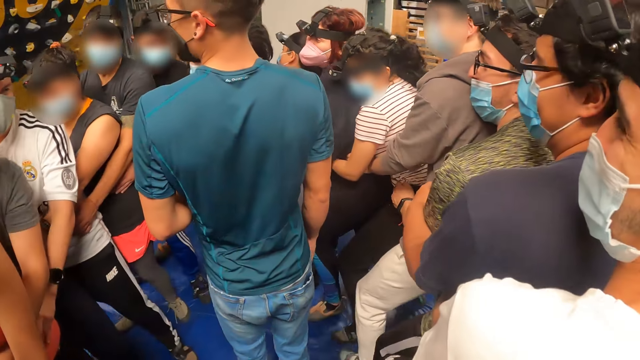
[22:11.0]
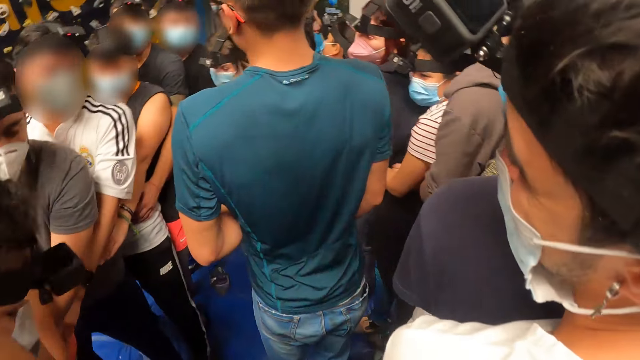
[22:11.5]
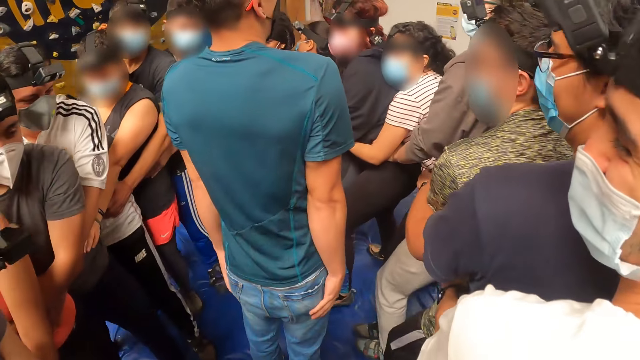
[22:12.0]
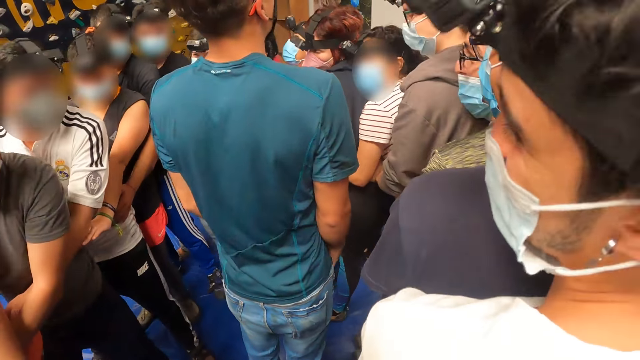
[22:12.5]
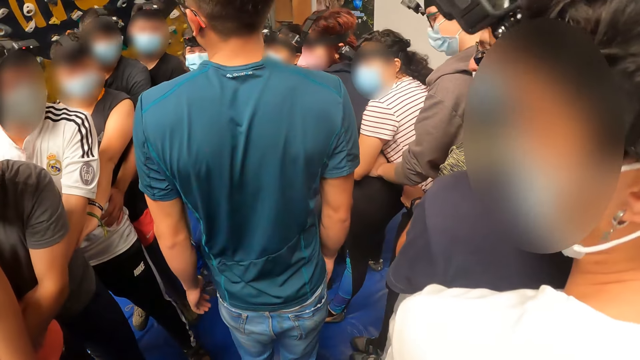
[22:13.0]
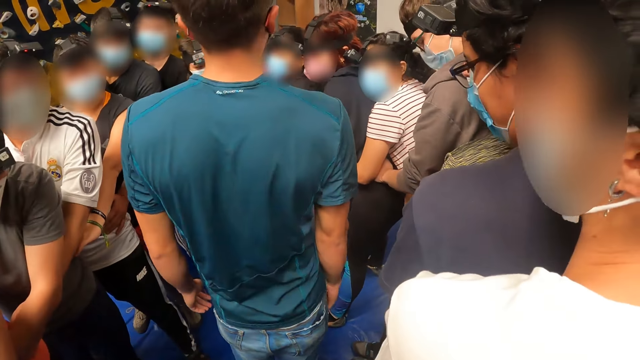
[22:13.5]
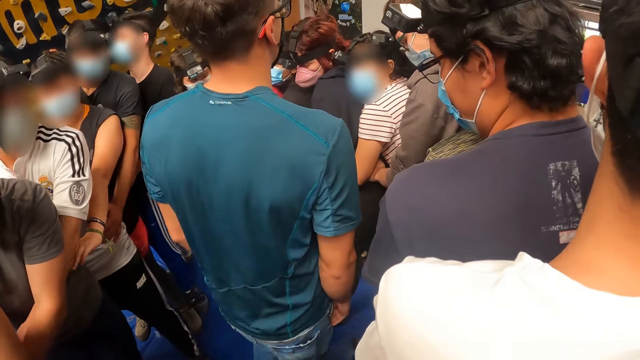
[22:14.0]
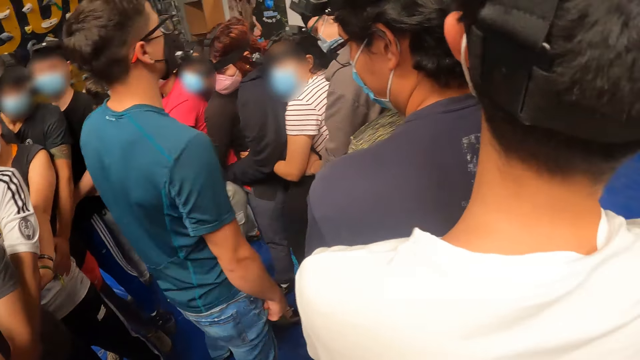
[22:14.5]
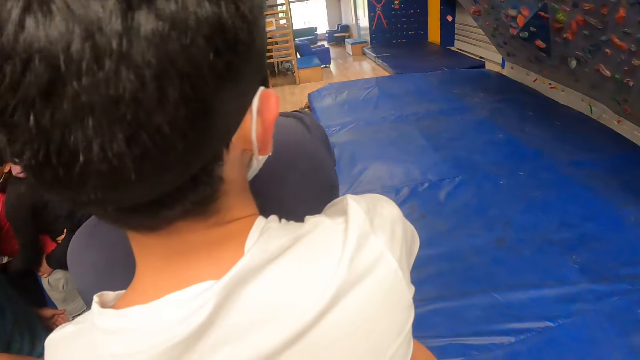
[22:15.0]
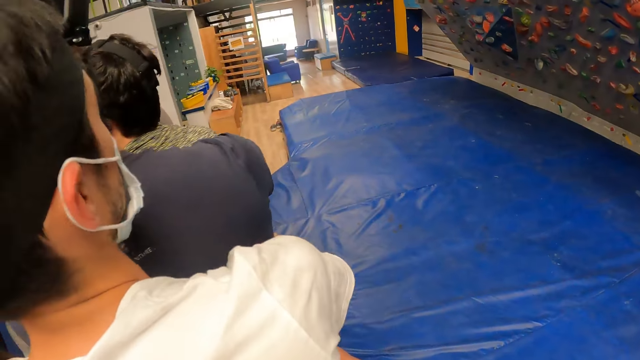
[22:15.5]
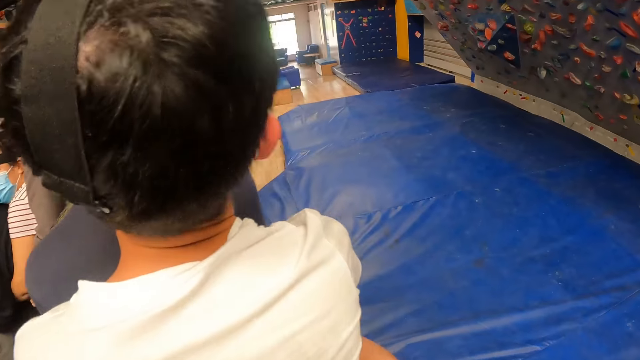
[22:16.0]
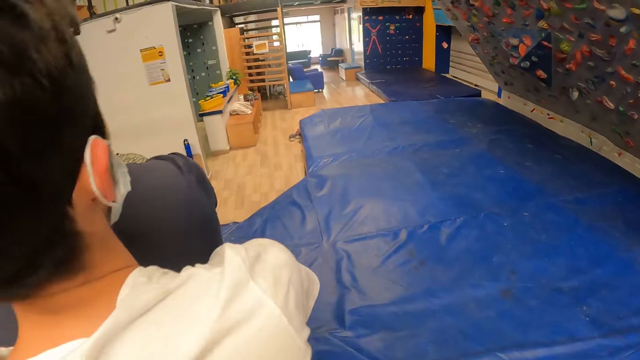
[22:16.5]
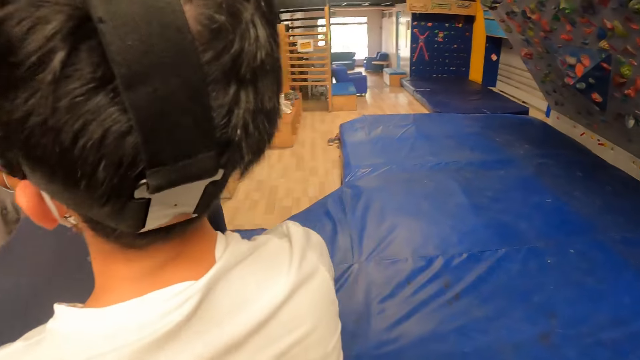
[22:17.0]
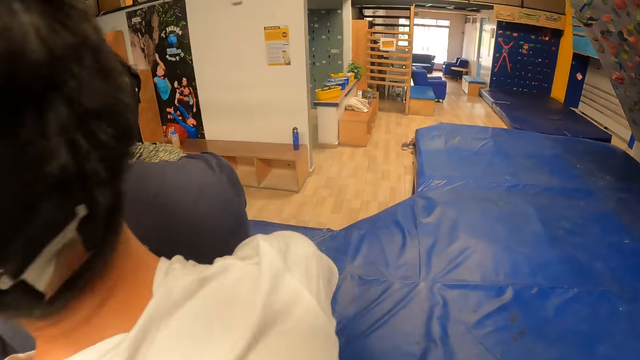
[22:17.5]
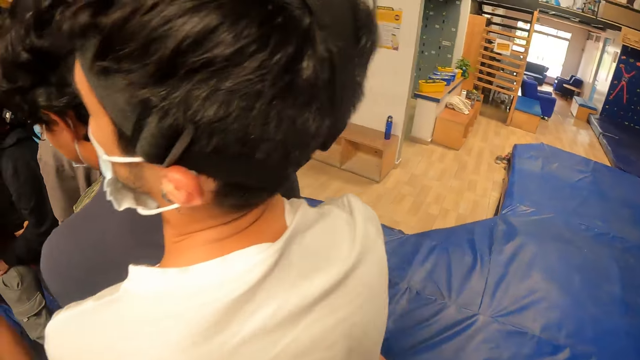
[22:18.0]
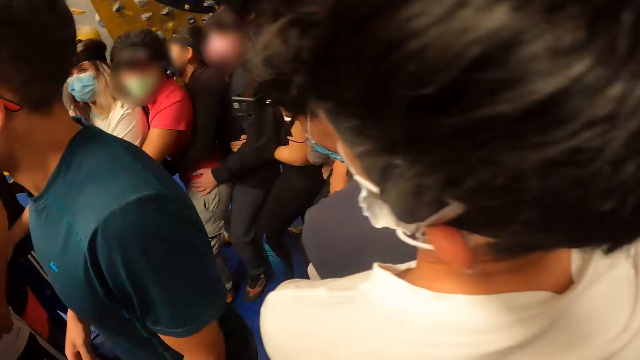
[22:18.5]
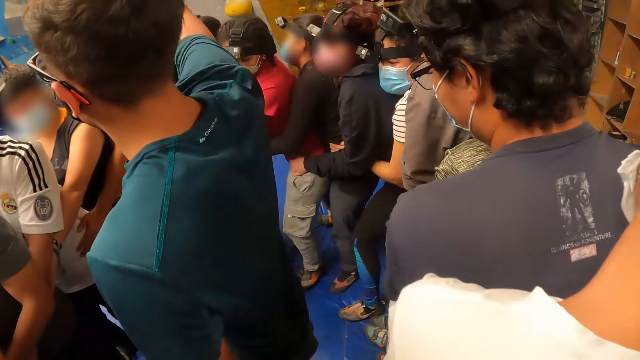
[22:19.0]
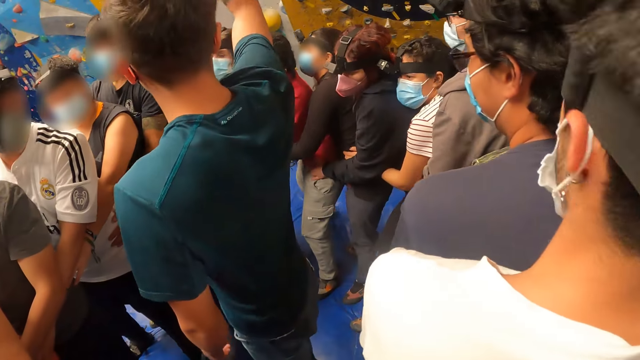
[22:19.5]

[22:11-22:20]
The camera wearer stops. They look around. They walk around.

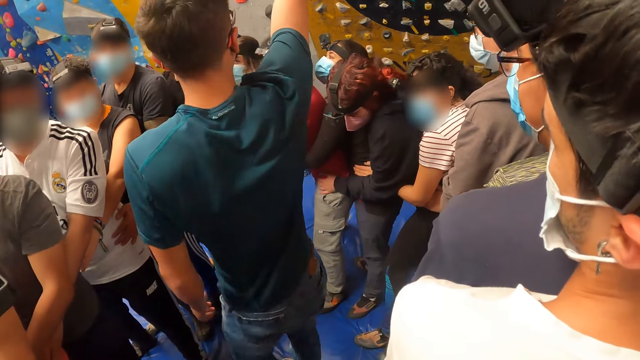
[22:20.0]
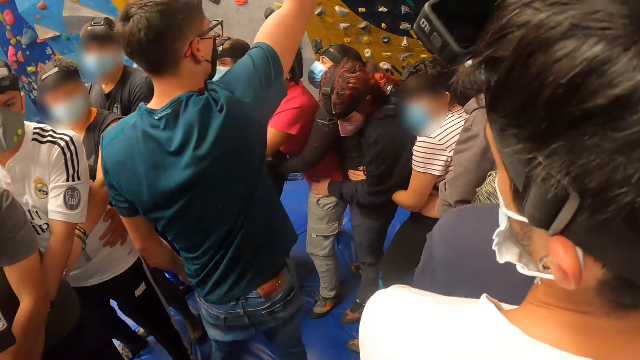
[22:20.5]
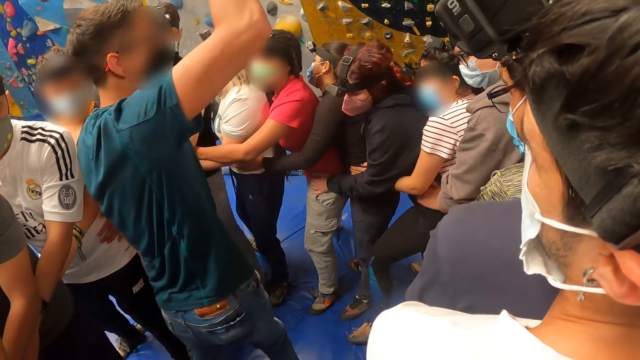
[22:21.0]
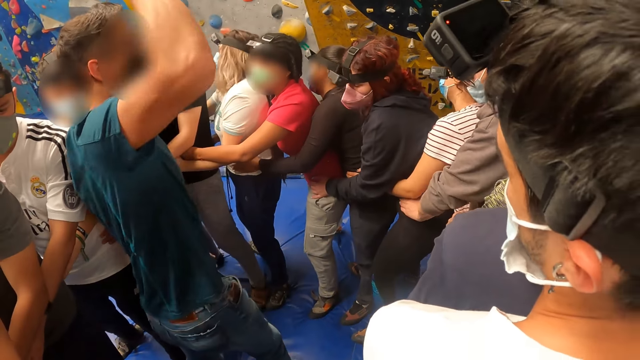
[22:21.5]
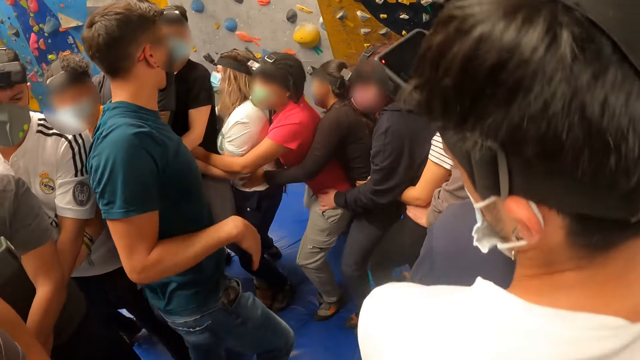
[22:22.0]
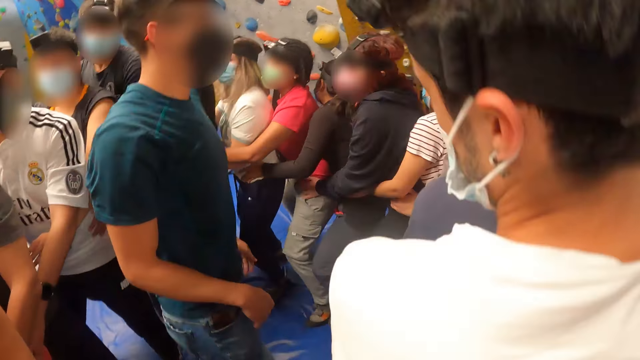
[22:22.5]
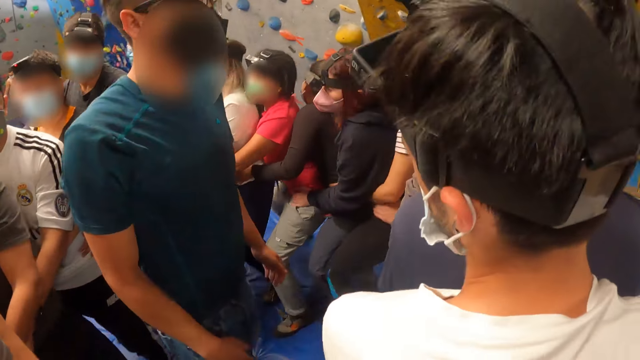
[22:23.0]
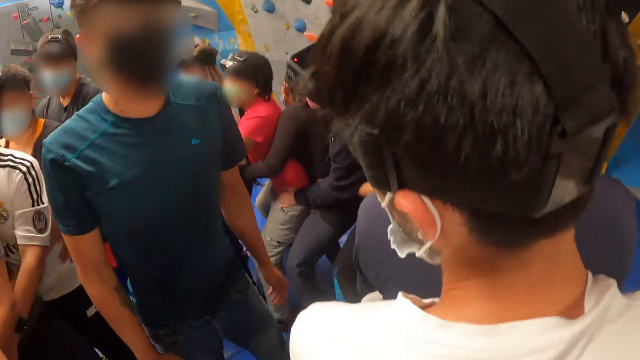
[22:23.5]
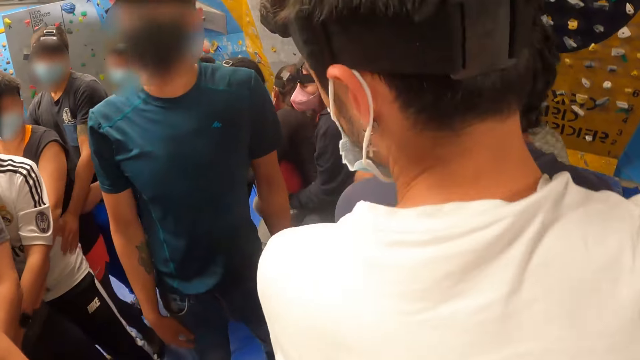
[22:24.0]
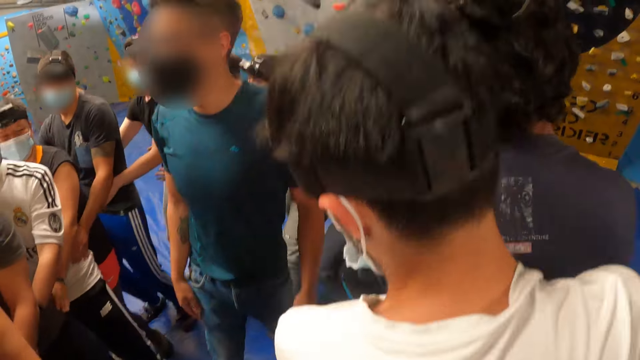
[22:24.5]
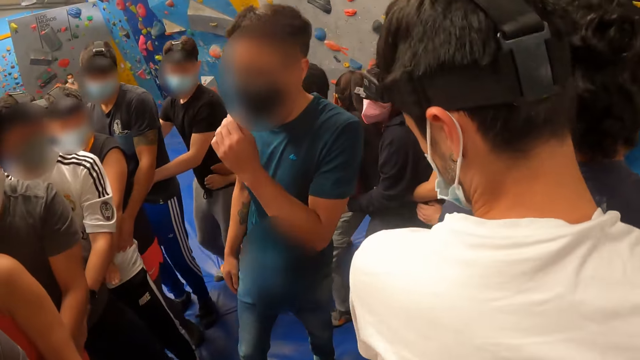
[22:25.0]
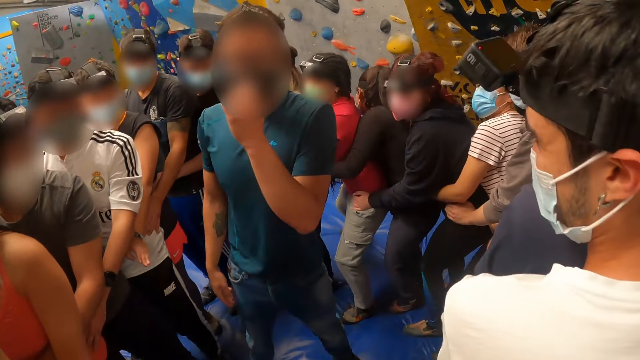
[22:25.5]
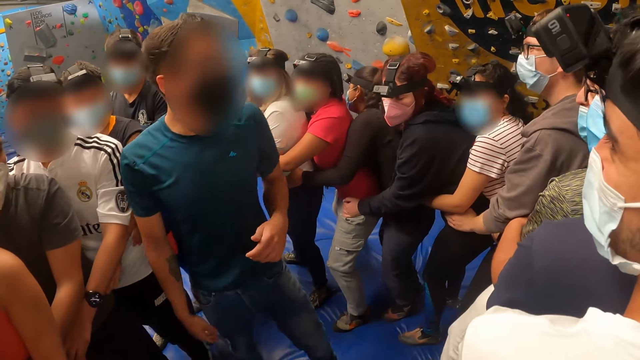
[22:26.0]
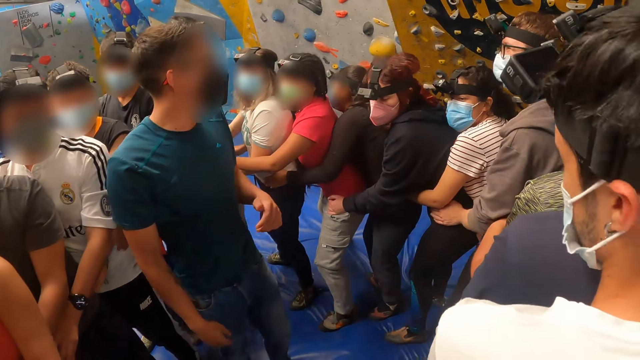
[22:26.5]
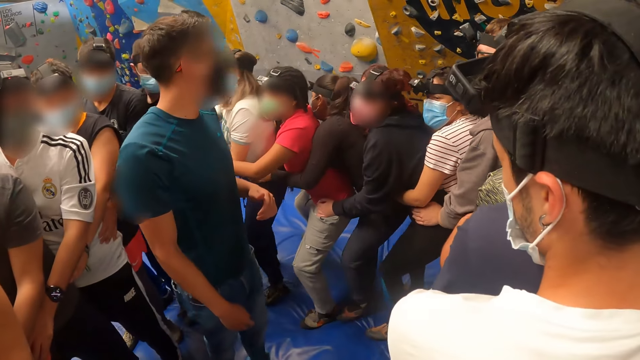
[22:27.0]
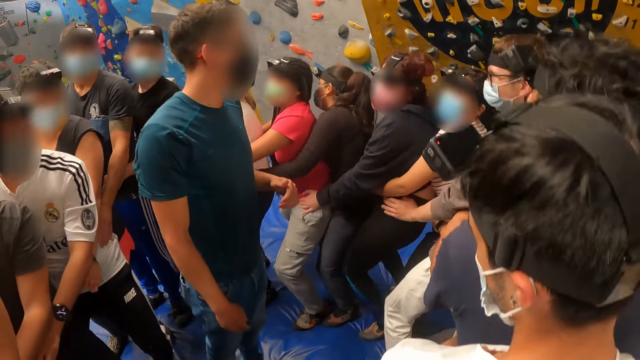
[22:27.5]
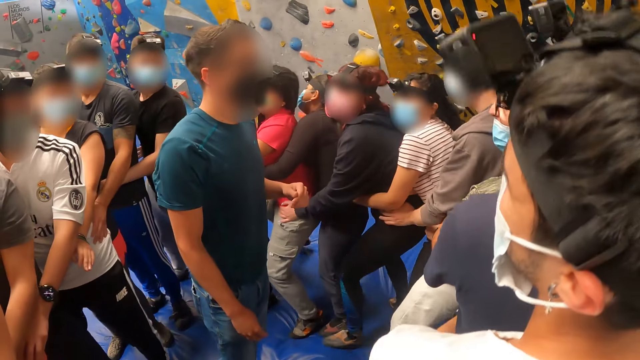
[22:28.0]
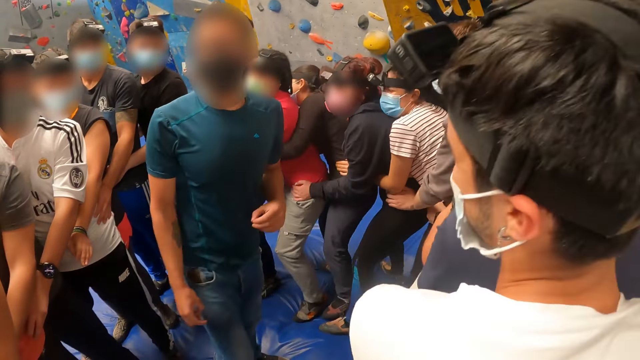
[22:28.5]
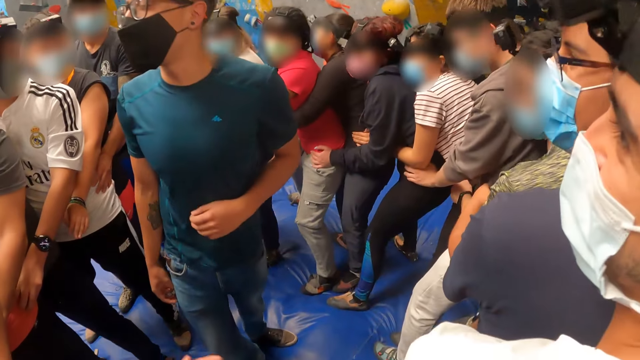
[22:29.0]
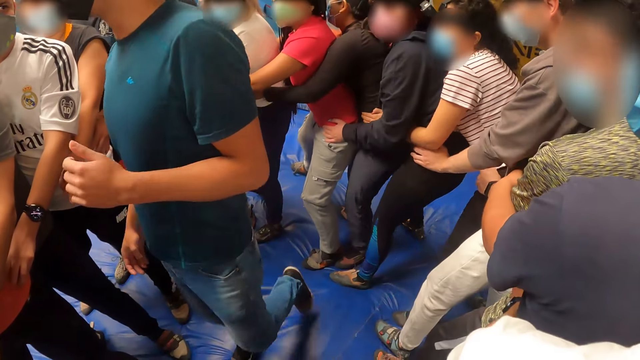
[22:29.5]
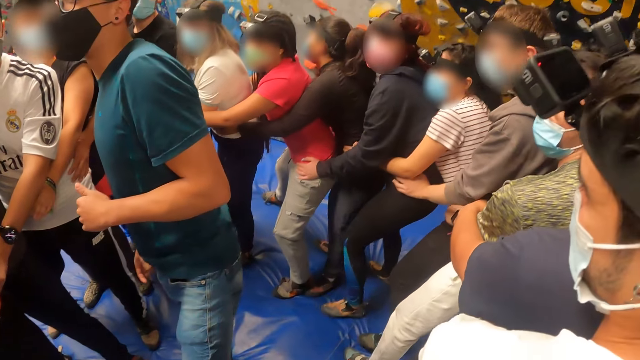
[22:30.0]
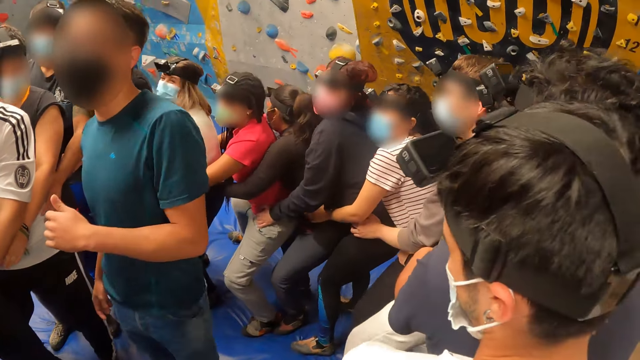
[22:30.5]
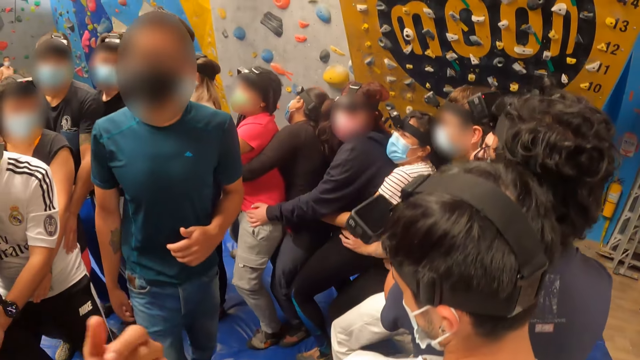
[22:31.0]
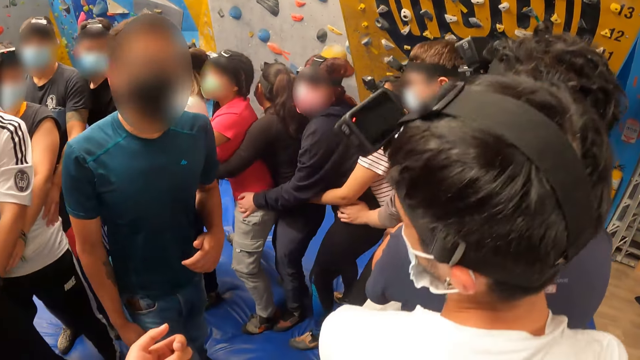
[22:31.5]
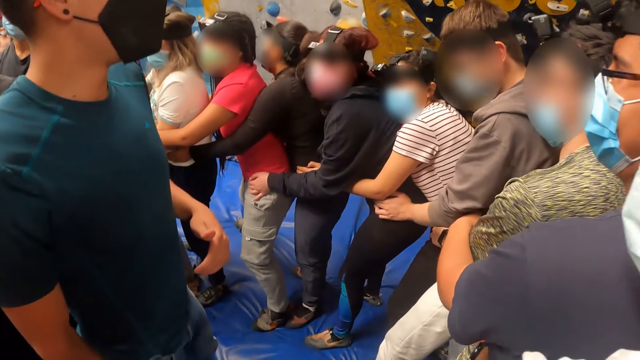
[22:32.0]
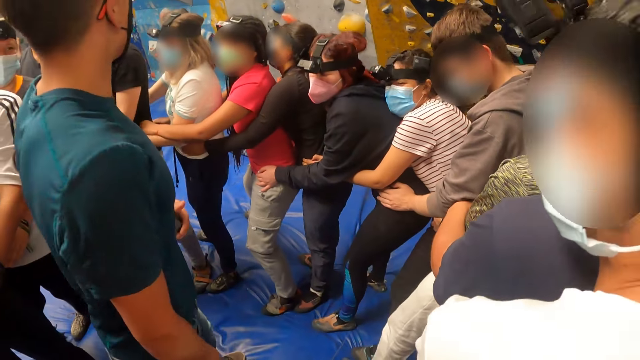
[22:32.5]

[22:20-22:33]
The camera wearer stops. They jump forward along with others in the gym. They walk around. They jump backwards along with others in the gym. They look around. They bend down along with others in the gym. They move. They look around.
